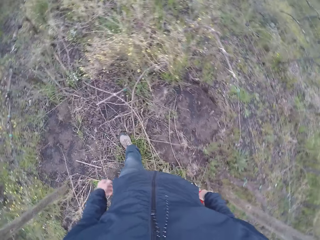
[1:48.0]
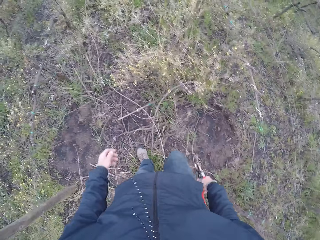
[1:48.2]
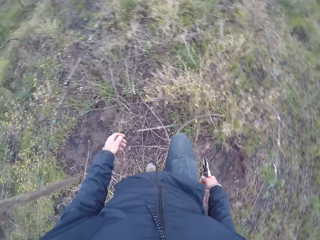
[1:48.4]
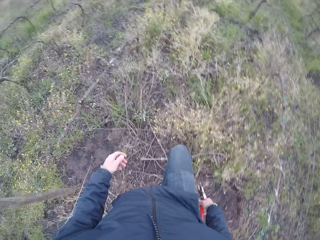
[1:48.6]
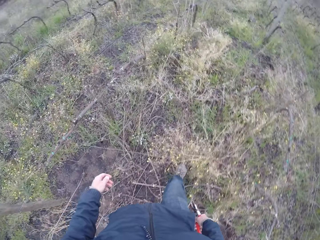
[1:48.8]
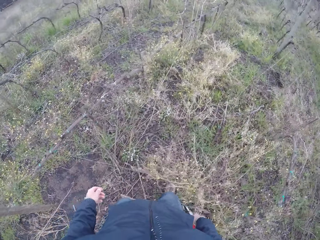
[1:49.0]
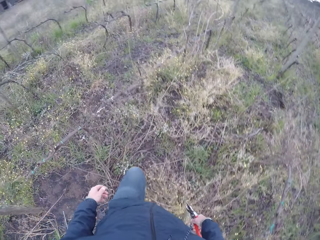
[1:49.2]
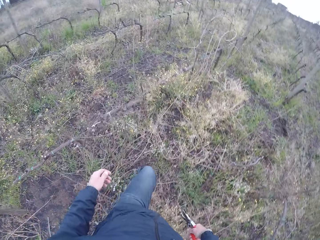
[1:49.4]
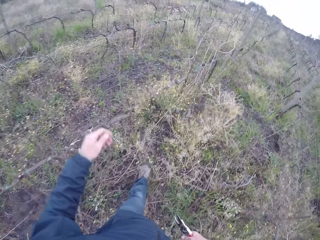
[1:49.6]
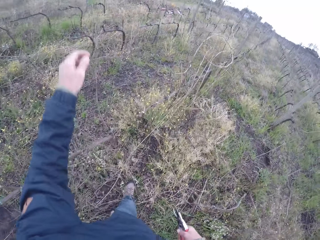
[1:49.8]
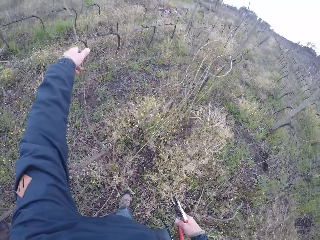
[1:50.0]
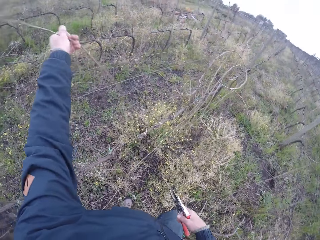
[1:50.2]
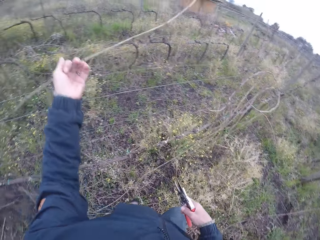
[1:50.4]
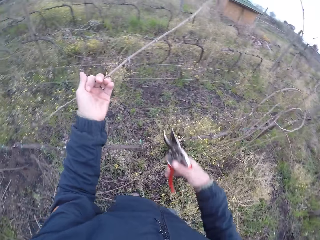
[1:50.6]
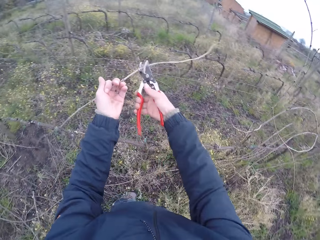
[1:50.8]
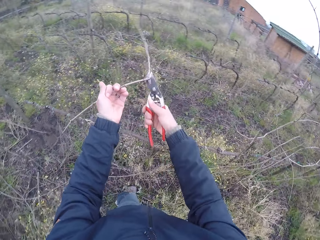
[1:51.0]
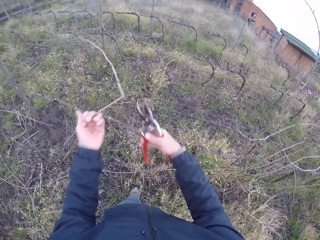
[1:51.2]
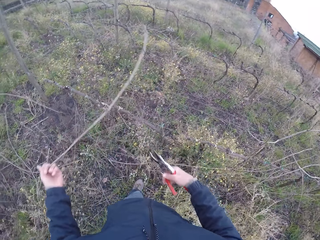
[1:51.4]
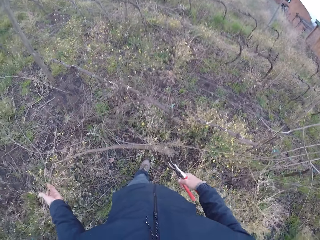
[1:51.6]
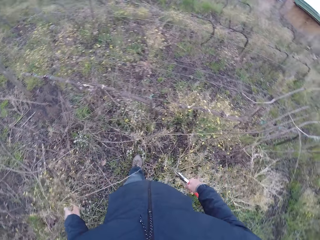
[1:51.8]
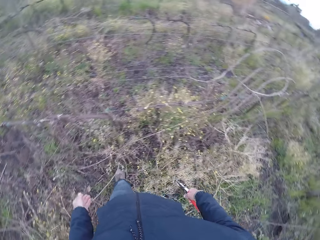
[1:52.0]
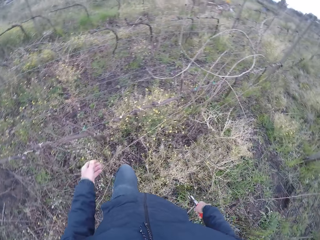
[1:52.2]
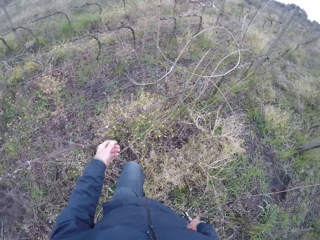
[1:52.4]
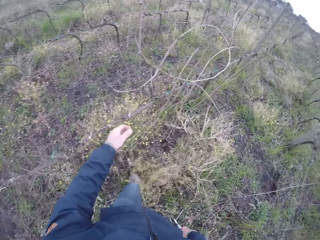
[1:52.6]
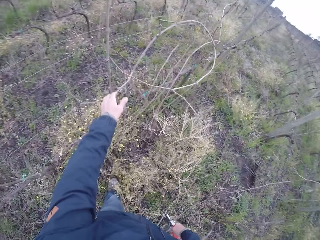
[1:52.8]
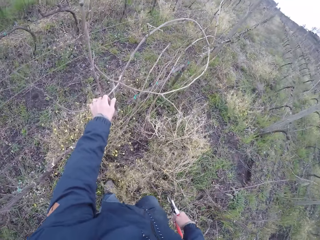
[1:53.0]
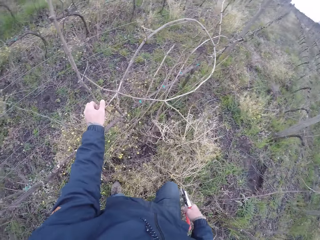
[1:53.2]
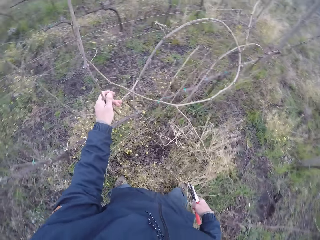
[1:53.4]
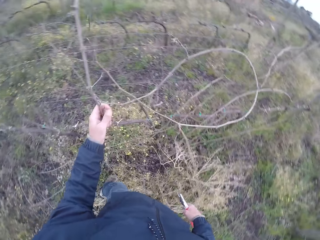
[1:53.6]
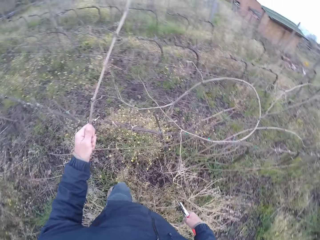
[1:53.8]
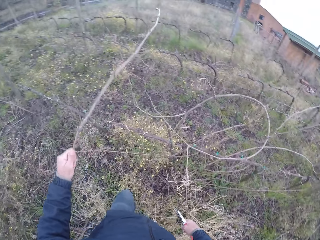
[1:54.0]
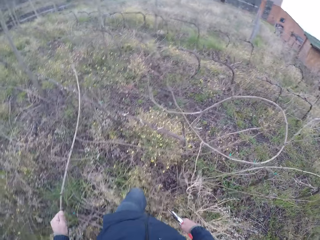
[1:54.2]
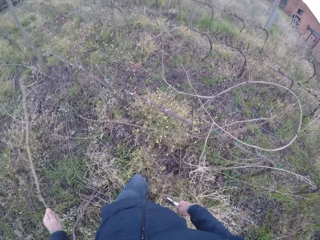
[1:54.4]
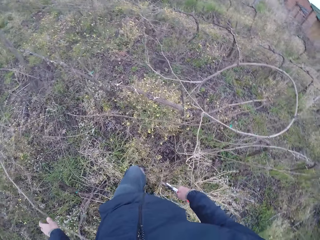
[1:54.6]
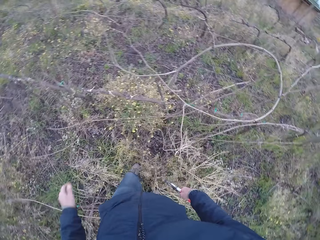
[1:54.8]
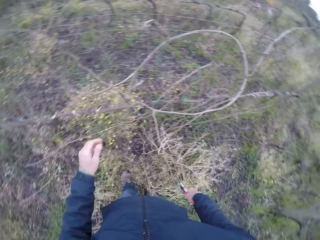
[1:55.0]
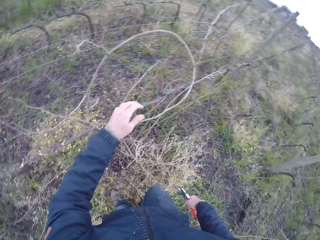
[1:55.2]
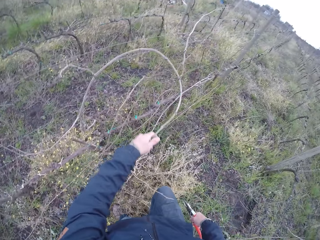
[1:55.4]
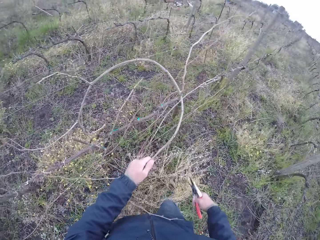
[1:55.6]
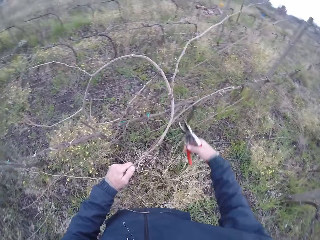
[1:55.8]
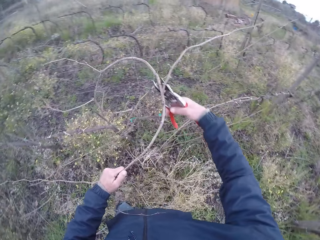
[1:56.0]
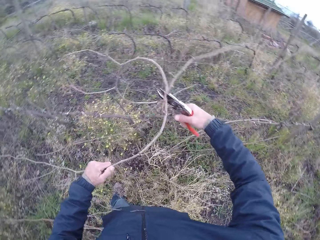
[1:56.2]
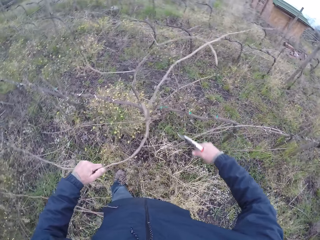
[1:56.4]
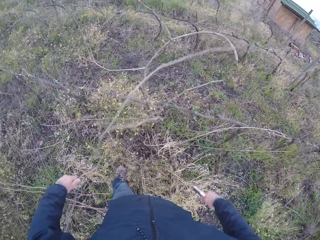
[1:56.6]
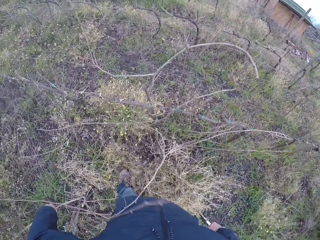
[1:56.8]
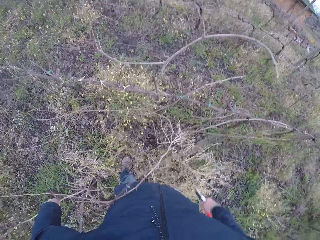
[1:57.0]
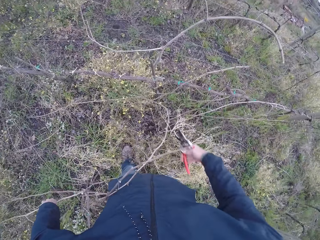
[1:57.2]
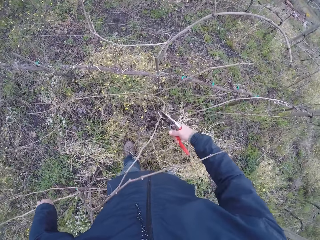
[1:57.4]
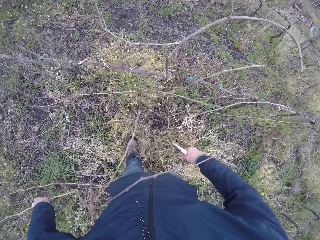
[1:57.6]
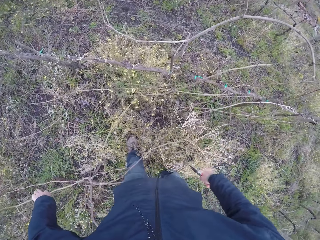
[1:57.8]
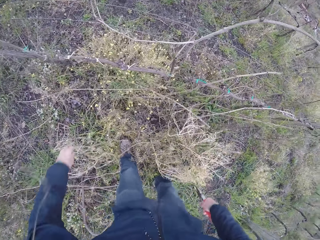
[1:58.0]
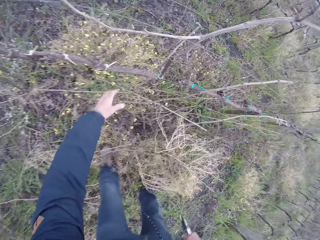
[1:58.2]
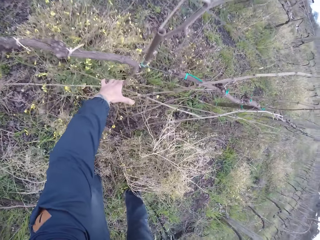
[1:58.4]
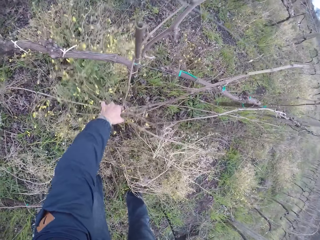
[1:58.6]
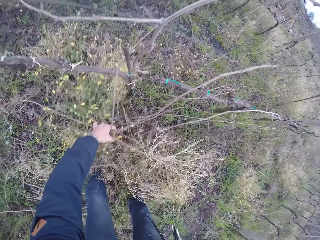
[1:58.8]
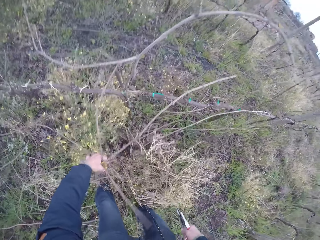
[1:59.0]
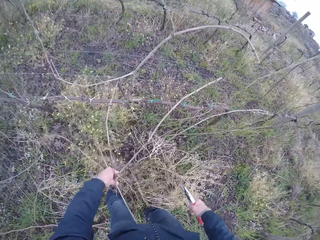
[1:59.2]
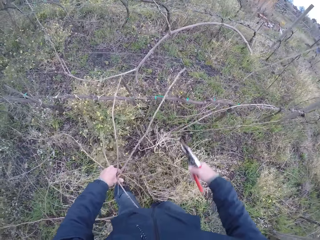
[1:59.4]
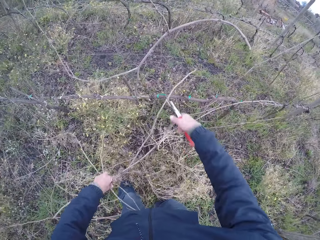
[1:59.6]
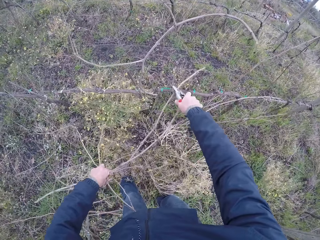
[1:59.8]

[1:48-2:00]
The camera wearer pulls a stick from the mesh fence with his left hand. He cuts the stick with the pruning shears in his right hand. He drops the stick to the ground with his left hand. He pulls a stick from the mesh fence with his left hand. He drops the stick to the ground with his left hand. He pulls a stick from the mesh fence with his left hand. He cuts the stick with the pruning shears in his right hand. He drops the stick to the ground with his left hand. He cuts the stick with the pruning shears in his right hand. He pulls some sticks from the mesh fence with his left hand.

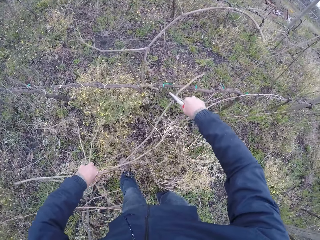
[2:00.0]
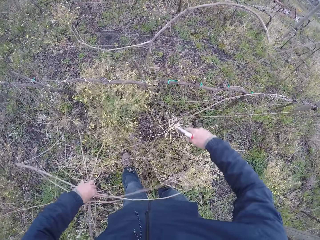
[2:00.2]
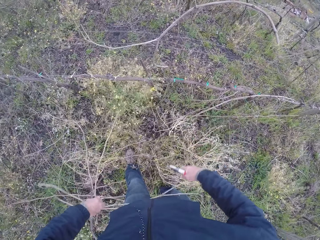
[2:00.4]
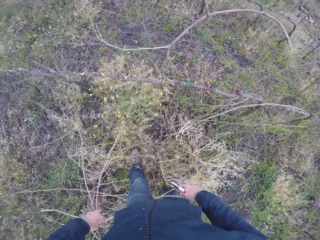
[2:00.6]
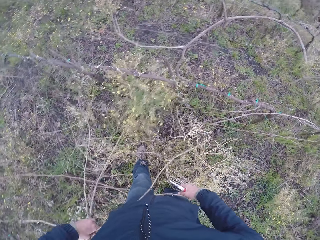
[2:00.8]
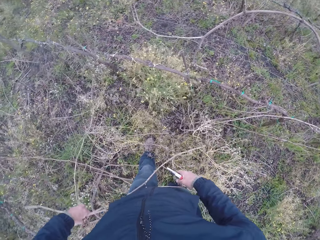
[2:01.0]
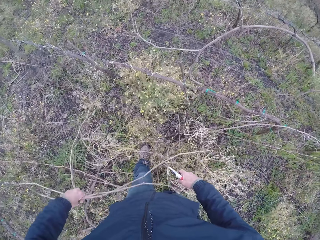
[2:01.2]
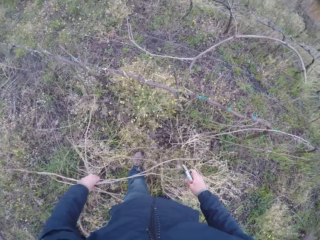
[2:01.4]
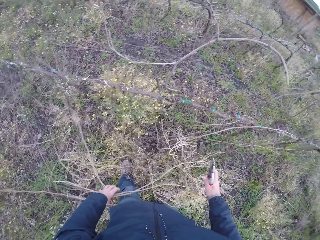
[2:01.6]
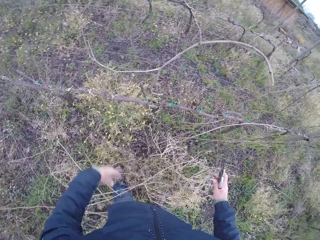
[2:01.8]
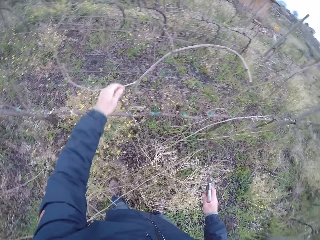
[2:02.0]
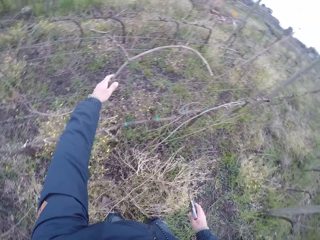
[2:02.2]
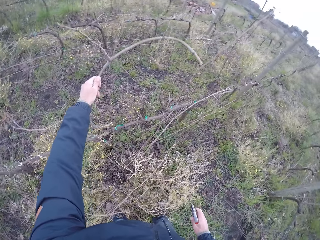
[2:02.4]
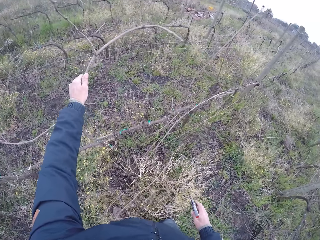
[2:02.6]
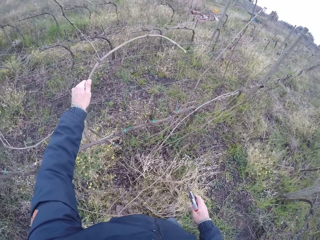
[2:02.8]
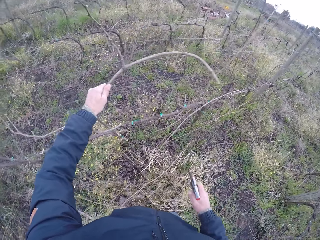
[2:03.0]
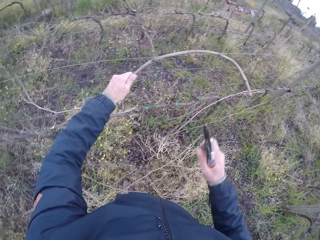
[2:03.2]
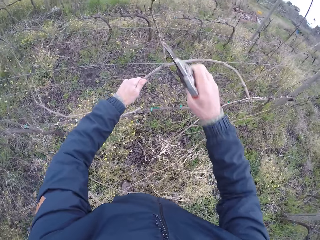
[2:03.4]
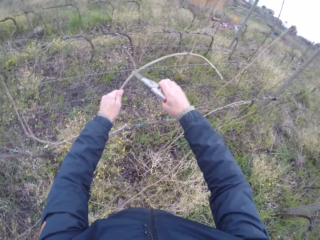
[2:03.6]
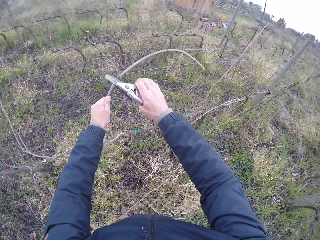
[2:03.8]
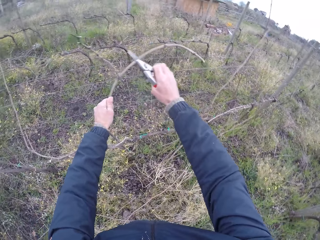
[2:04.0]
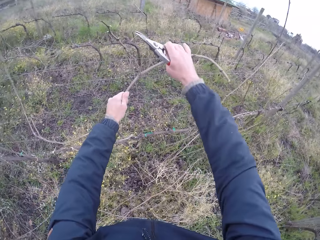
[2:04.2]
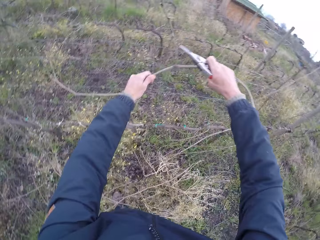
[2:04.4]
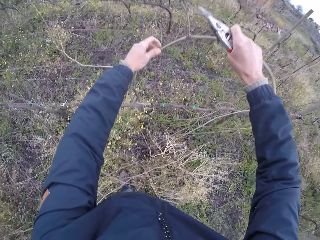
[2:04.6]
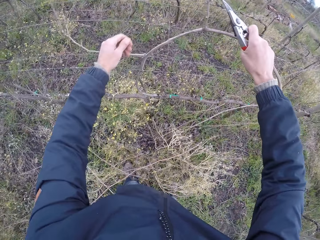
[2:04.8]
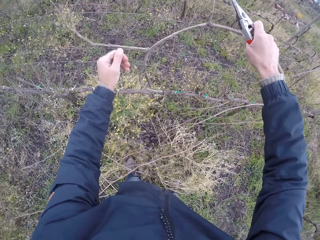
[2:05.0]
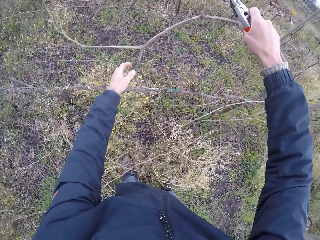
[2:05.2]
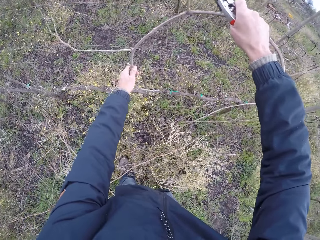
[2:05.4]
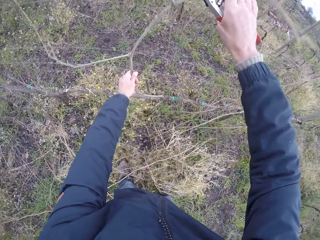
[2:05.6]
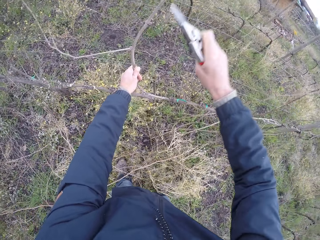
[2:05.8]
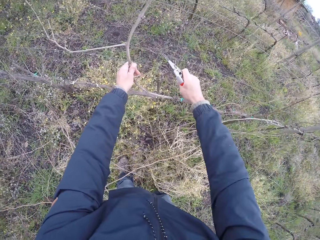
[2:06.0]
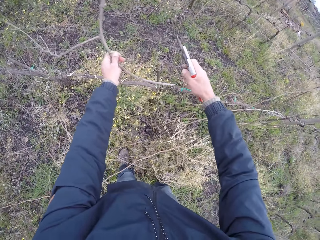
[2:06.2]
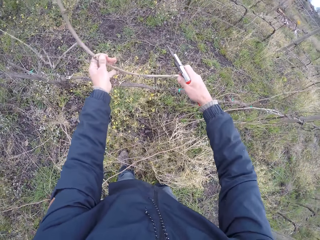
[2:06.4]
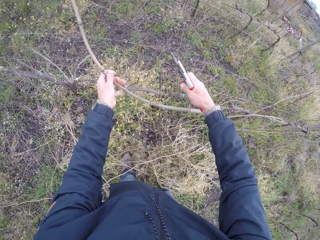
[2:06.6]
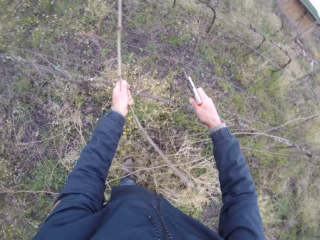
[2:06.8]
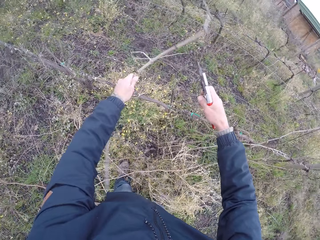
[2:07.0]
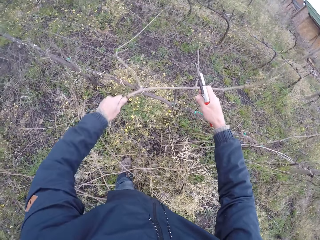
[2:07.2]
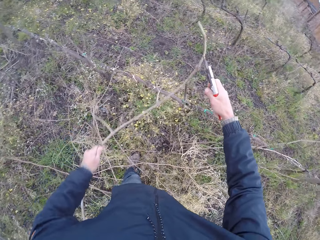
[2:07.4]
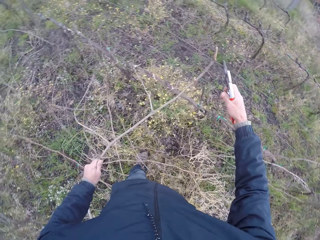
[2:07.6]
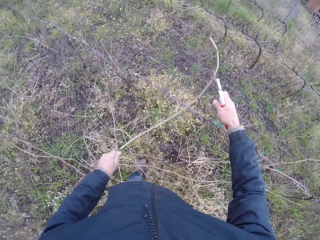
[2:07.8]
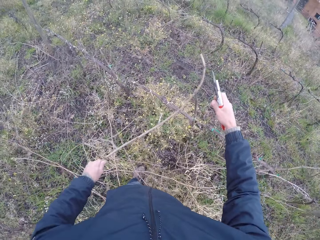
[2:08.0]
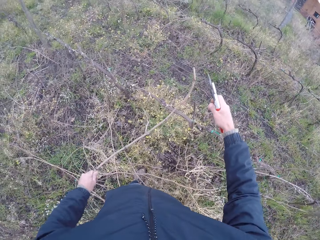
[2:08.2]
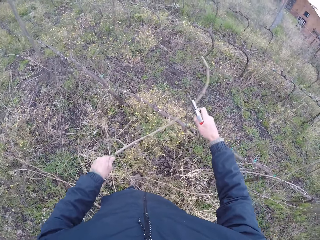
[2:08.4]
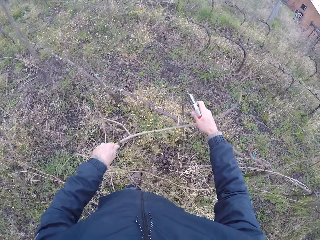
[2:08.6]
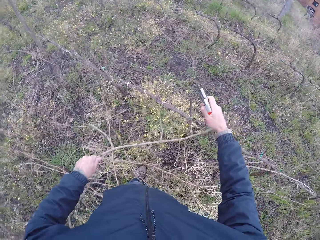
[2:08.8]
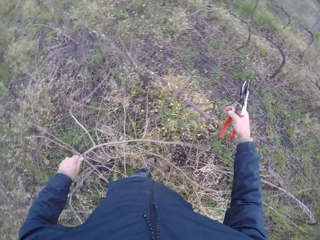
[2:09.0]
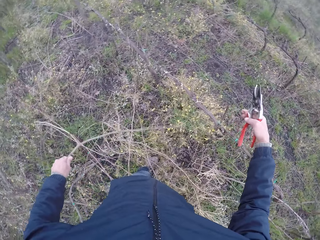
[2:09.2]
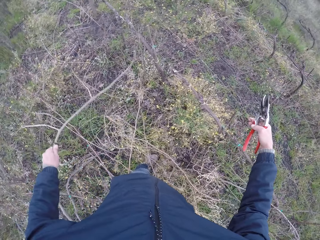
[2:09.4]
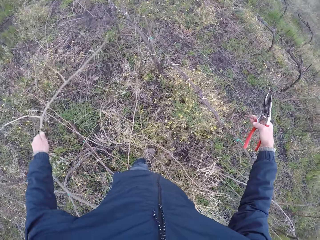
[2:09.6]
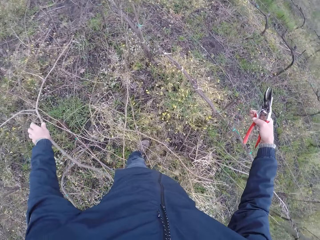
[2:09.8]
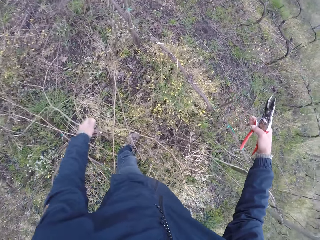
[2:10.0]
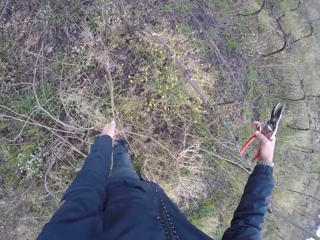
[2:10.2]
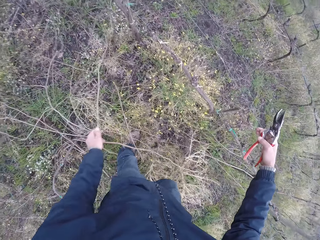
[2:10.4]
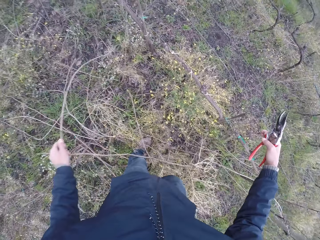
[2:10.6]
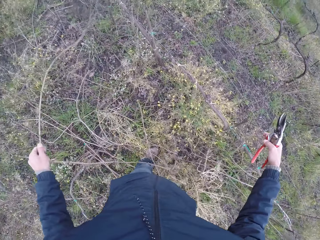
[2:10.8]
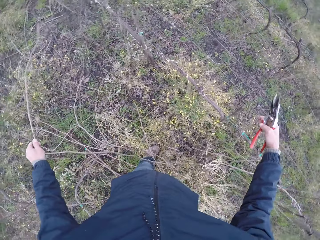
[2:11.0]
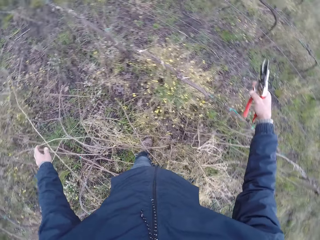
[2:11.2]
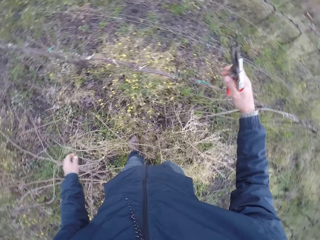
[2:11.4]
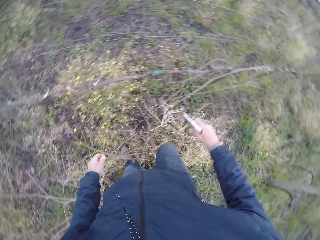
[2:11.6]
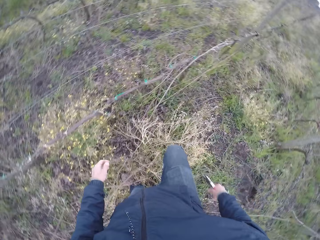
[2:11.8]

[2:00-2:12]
The camera wearer cuts a stick from the mesh fence with the pruning shears in his right hand. He drops the sticks to the ground with his left hand. He pulls a stick from the mesh fence with both hands. He holds the mesh fence with his right hand. He drops the stick to the ground with his left hand. He pulls a stick from the ground with his left hand. He drops the stick to the ground with his left hand.
